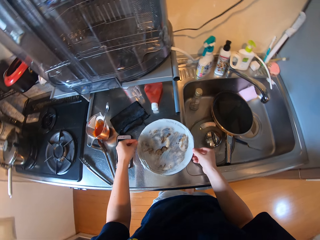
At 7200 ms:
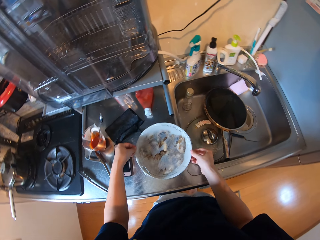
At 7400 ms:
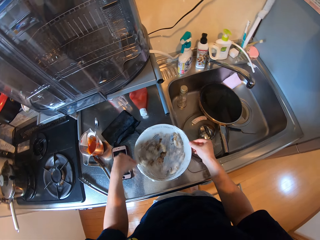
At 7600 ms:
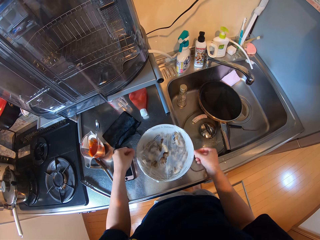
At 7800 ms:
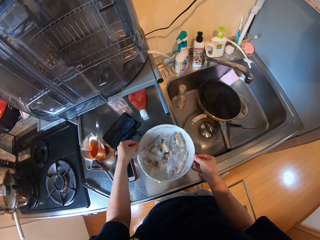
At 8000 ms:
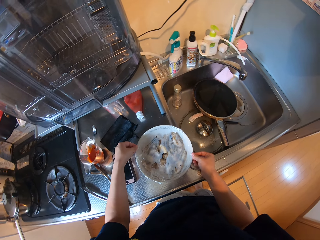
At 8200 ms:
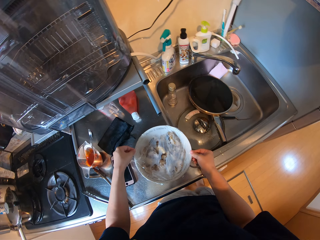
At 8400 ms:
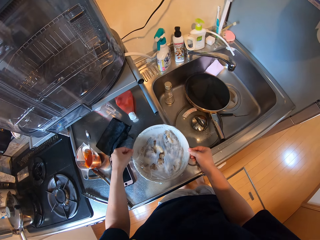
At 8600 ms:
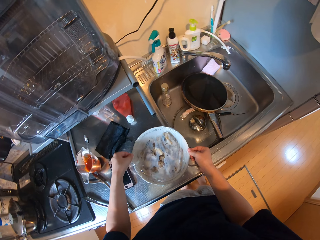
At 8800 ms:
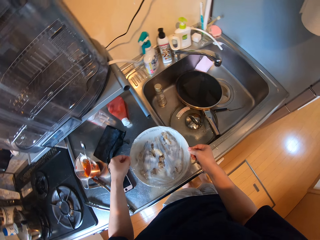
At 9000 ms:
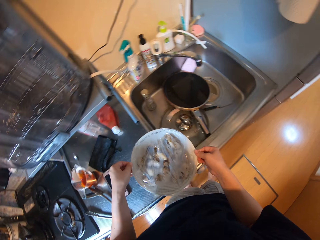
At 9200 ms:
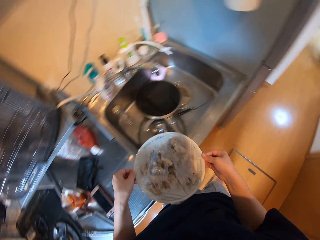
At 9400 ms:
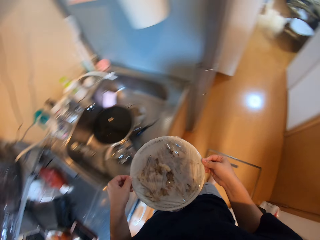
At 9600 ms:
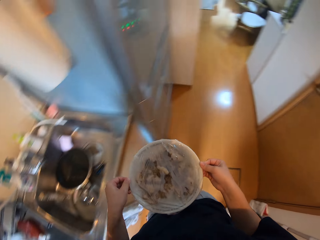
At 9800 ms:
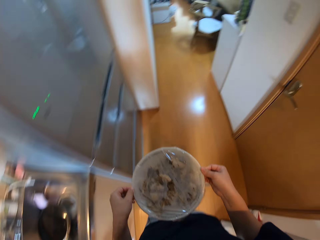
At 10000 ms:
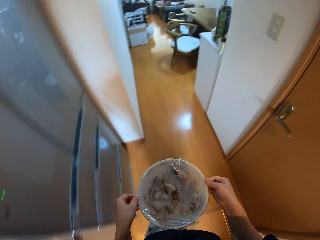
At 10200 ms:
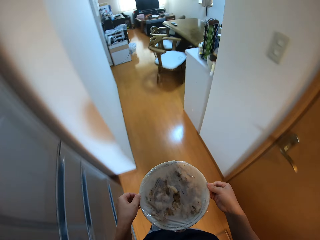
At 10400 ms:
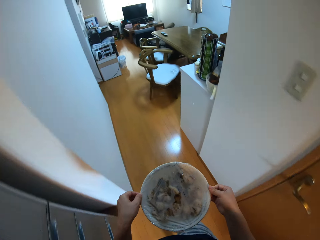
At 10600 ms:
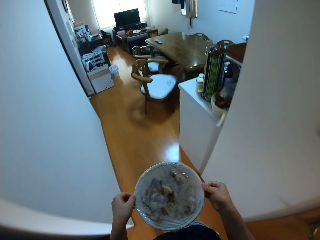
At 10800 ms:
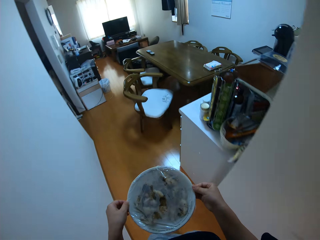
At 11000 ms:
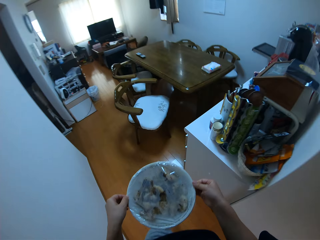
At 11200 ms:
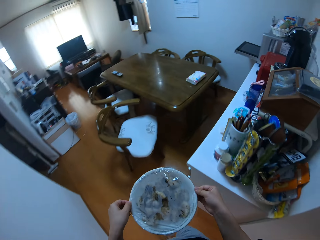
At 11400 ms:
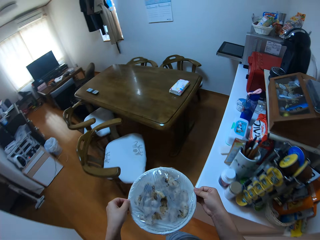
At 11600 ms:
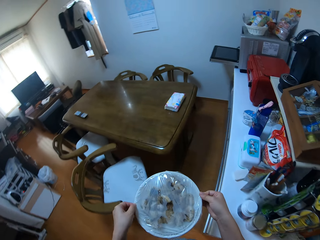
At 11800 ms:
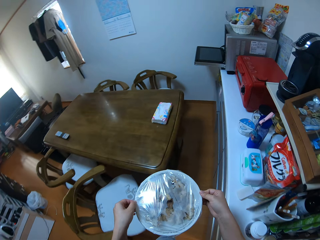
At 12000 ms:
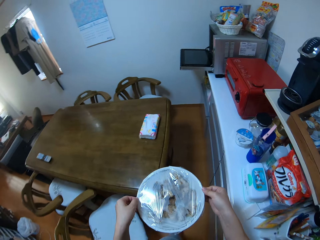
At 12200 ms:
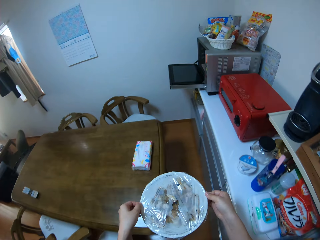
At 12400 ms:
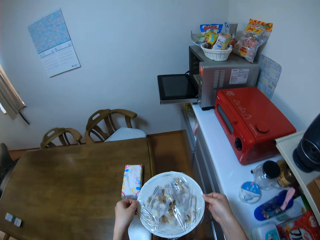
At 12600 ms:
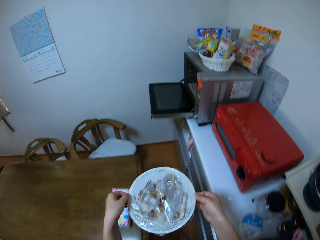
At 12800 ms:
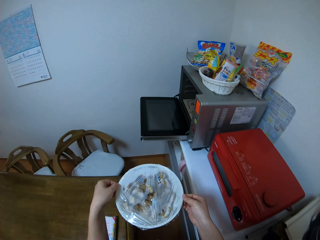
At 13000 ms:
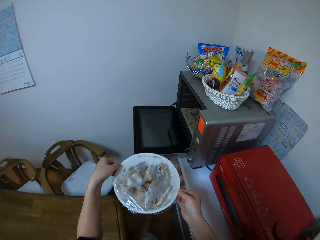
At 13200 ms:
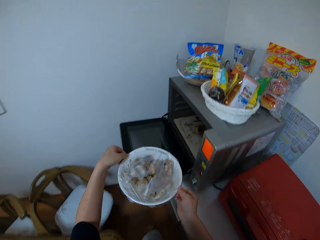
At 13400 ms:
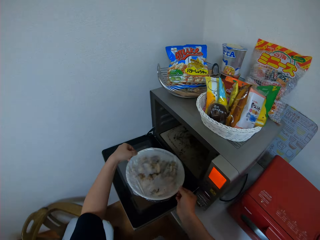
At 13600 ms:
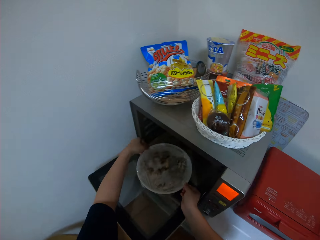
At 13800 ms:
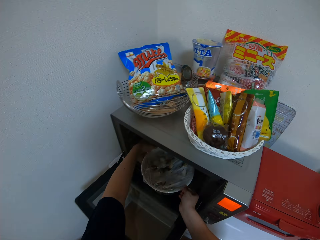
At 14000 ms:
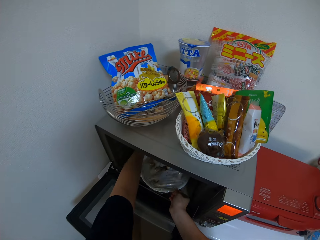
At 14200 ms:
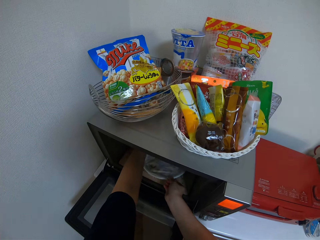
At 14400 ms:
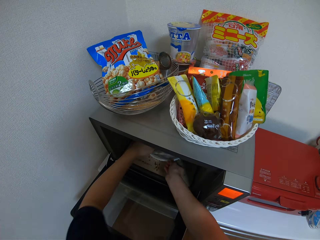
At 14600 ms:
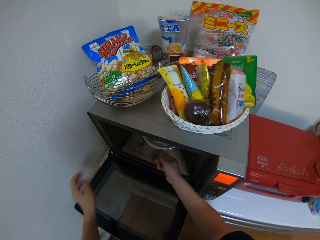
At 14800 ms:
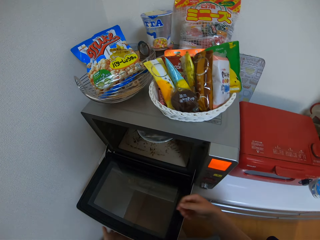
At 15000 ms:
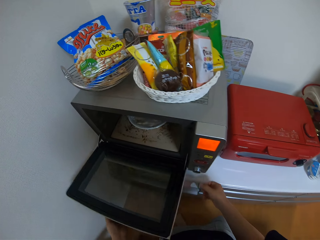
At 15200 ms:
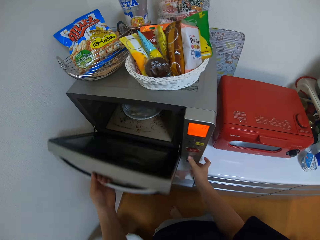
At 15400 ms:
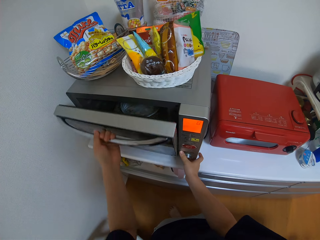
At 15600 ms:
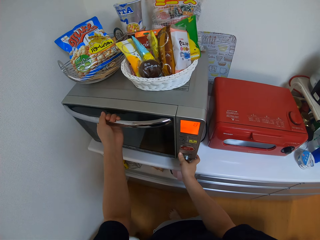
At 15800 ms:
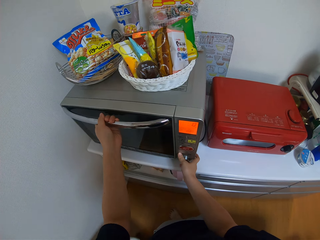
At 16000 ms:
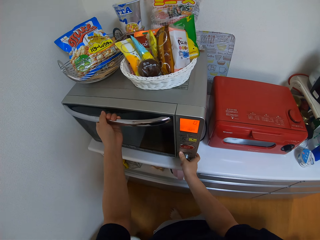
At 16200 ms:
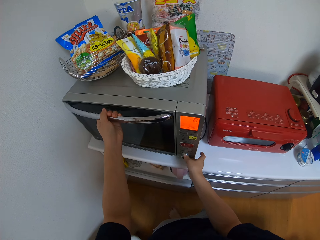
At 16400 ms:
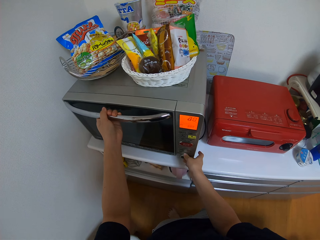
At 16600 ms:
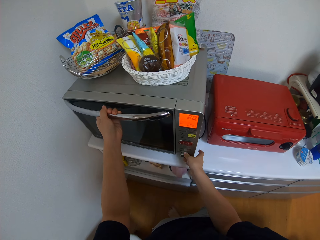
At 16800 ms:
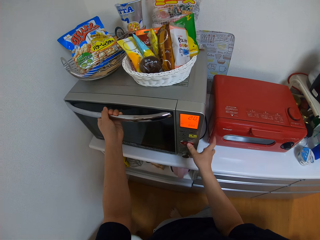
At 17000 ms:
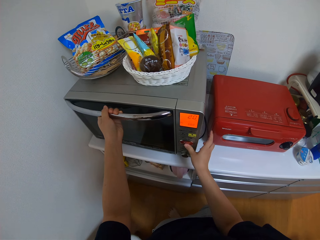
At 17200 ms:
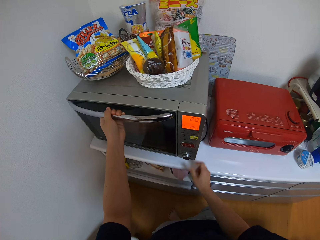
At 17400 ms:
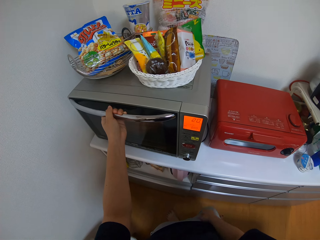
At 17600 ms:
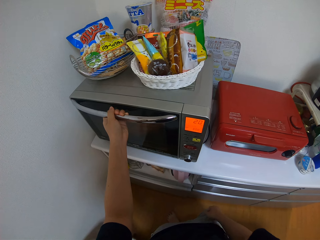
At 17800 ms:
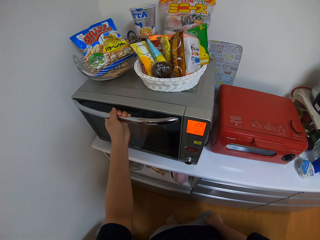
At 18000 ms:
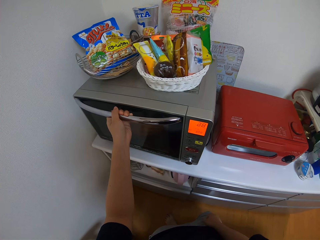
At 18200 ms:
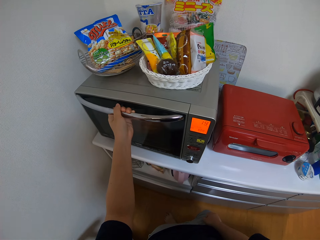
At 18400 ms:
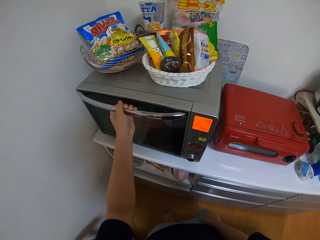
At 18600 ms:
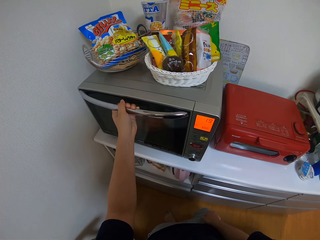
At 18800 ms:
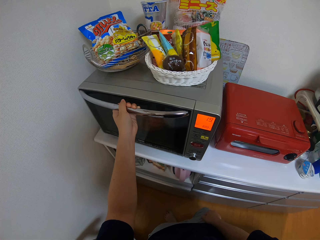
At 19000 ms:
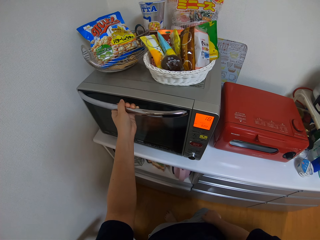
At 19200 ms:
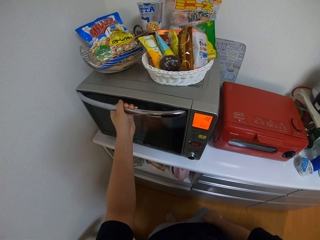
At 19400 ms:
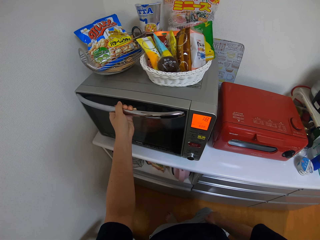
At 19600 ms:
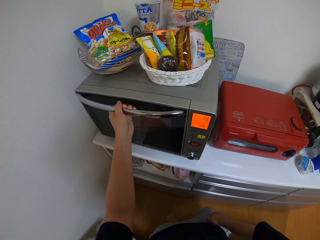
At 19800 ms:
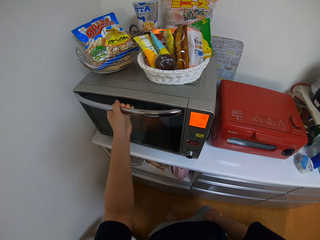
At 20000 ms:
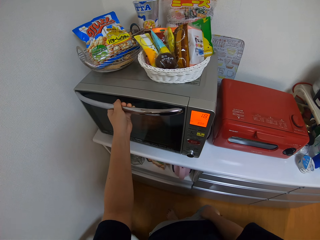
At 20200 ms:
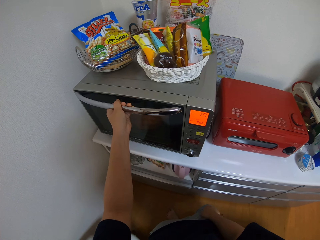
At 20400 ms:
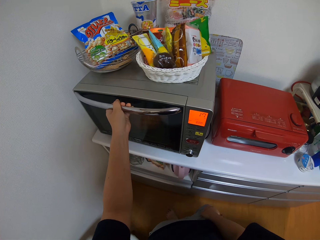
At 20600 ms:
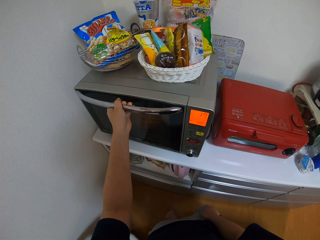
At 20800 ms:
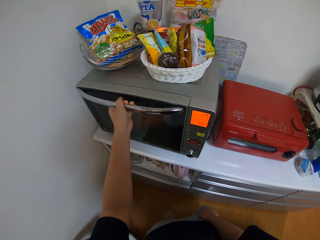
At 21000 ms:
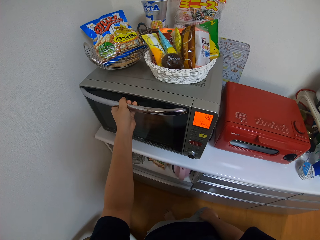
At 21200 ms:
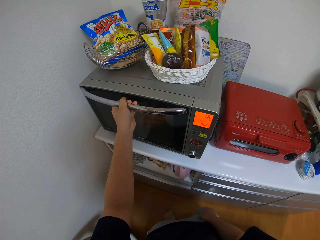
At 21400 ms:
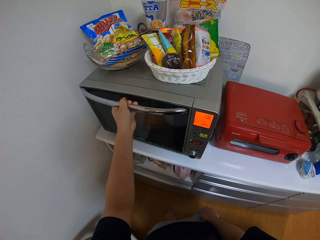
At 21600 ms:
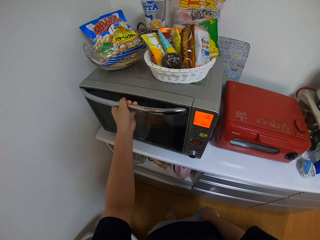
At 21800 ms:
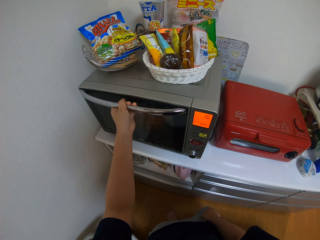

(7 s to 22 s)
The camera wearer carries the plate from the kitchen countertop. They pick something. They put the plate in the microwave. They close the microwave. They set the microwave's timer.

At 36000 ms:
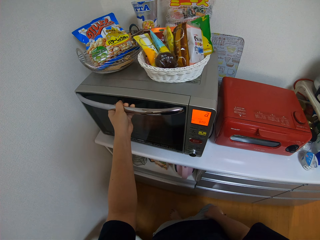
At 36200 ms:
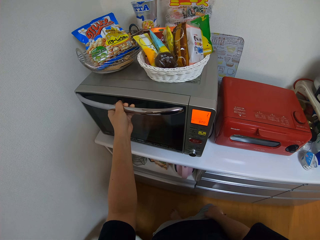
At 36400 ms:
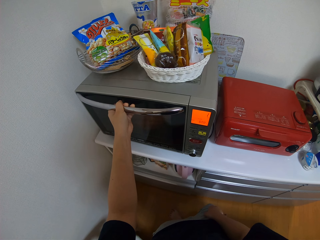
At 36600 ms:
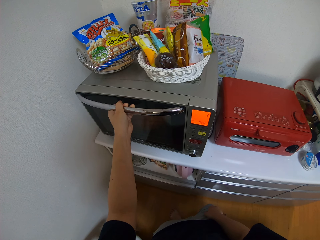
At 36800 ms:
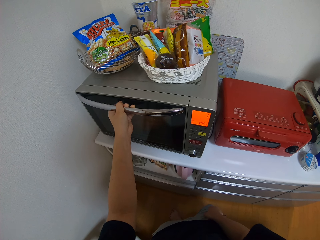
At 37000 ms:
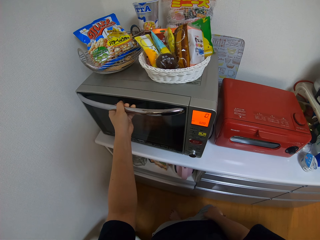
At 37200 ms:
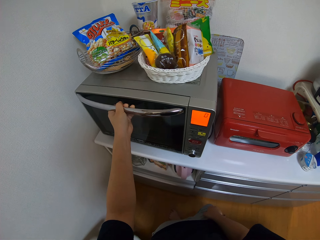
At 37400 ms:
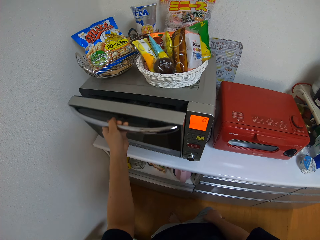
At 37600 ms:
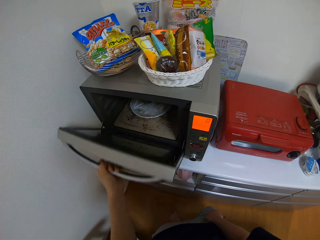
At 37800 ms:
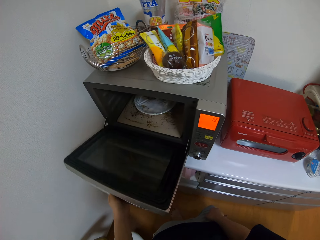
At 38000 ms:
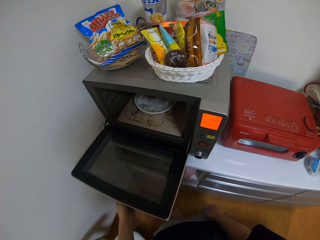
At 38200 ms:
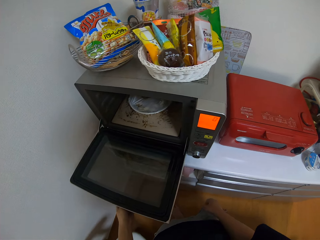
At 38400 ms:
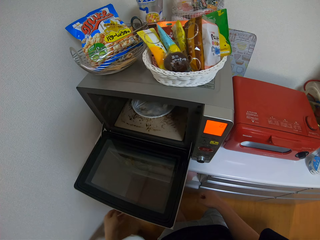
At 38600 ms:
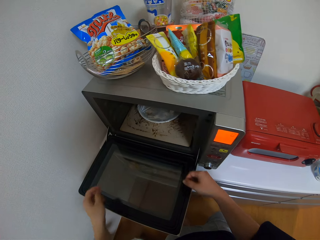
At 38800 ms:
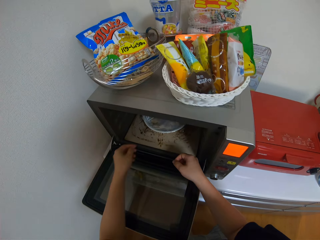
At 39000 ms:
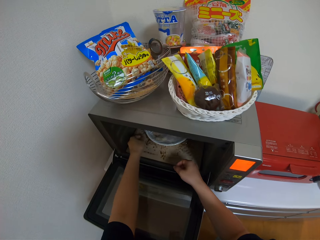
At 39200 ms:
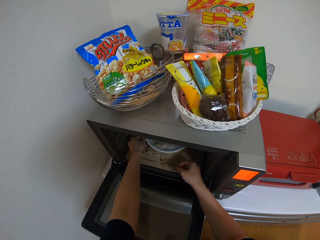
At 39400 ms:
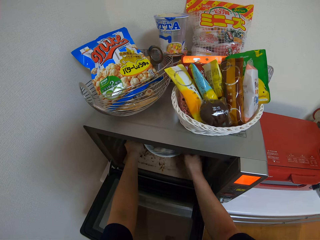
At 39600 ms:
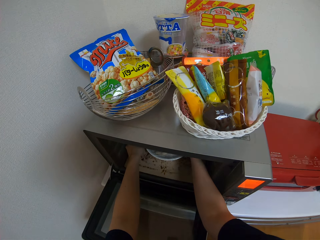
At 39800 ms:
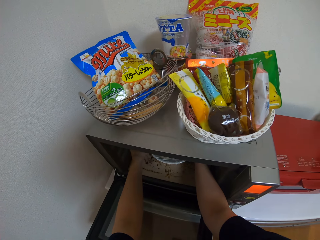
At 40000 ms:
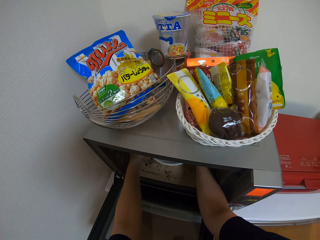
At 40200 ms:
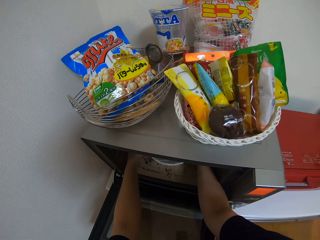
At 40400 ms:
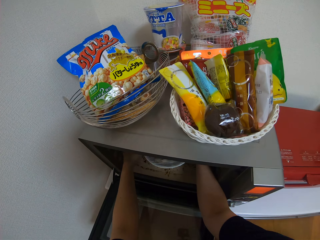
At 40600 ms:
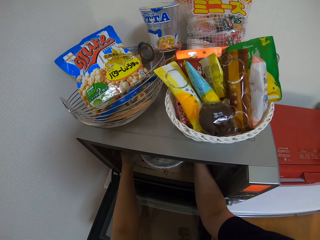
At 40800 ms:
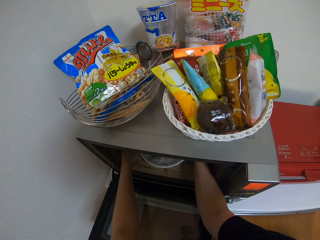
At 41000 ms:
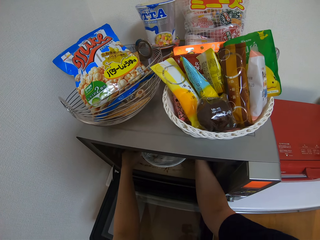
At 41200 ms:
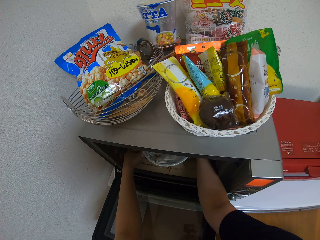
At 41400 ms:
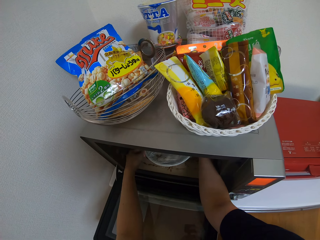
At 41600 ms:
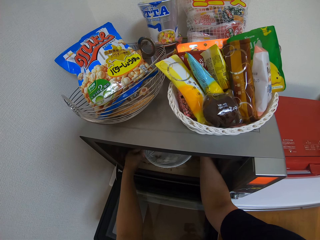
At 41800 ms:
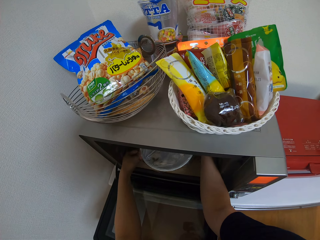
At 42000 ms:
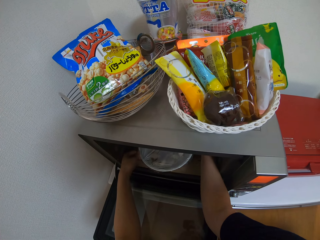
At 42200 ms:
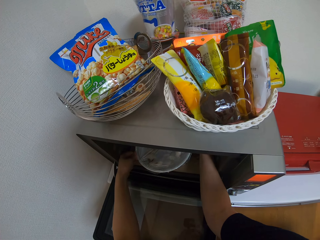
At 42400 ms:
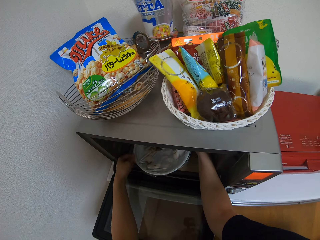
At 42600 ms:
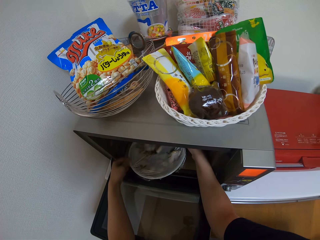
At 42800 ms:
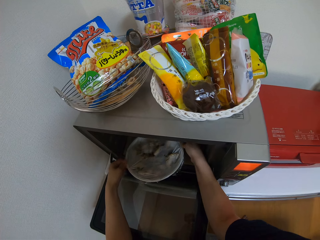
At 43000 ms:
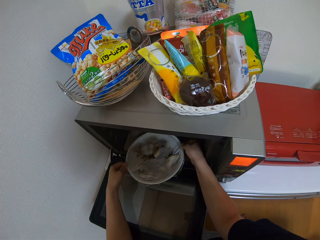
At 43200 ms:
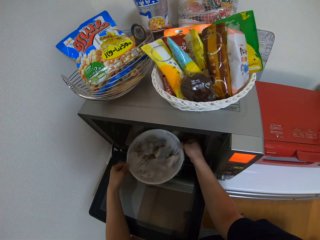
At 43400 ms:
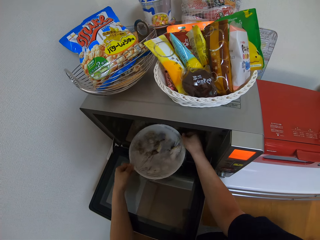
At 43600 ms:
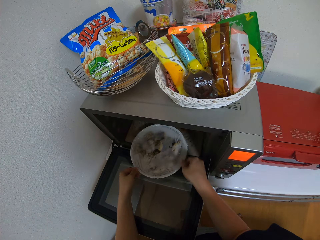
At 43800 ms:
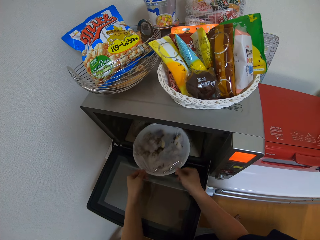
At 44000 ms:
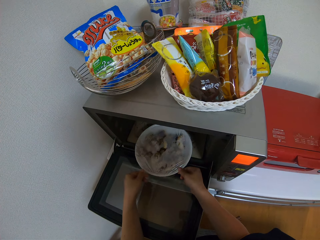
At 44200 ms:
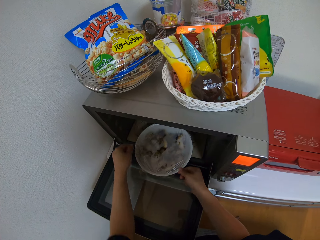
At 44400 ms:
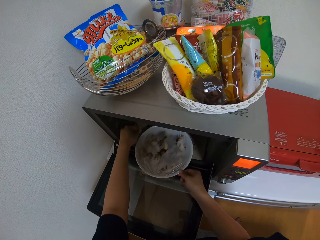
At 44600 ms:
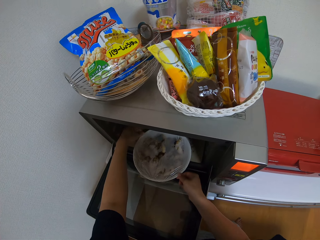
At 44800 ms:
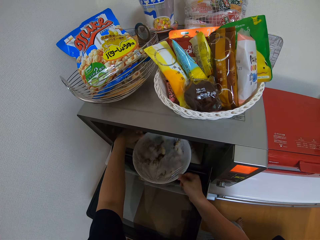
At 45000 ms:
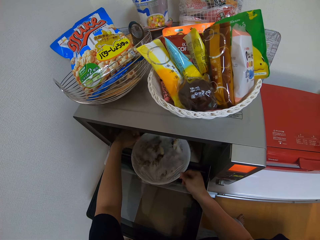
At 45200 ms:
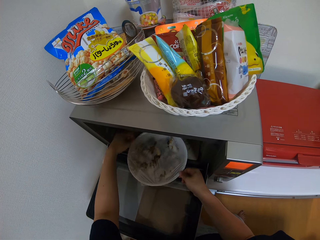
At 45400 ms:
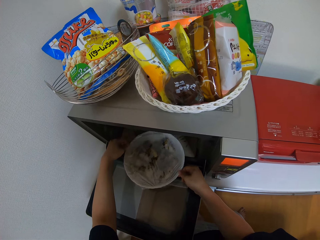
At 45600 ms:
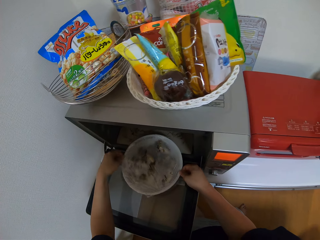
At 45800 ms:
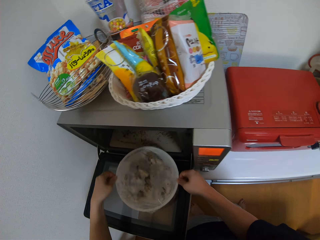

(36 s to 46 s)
The camera wearer opens the microwave. They carry the plate from the microwave. They pick something.
